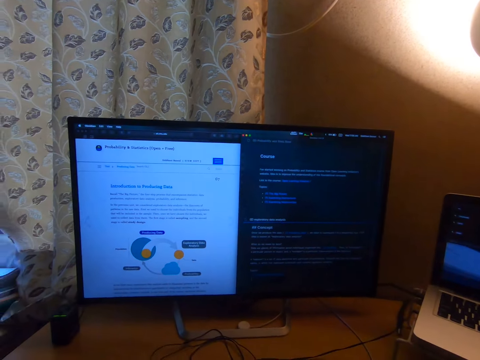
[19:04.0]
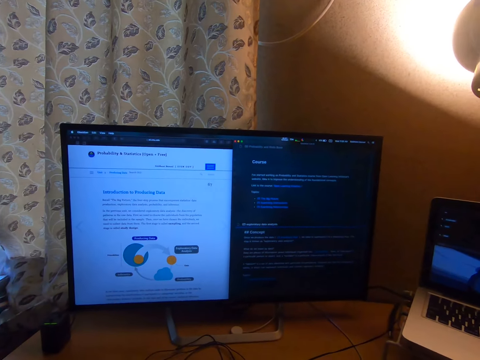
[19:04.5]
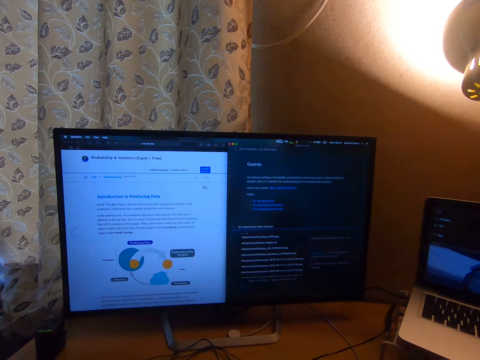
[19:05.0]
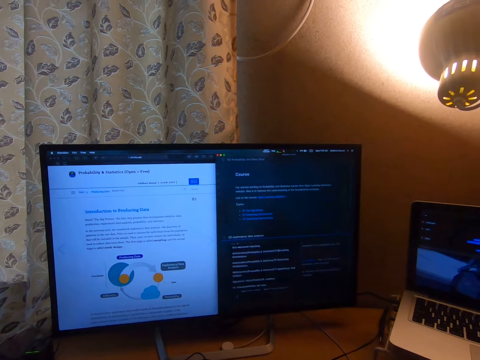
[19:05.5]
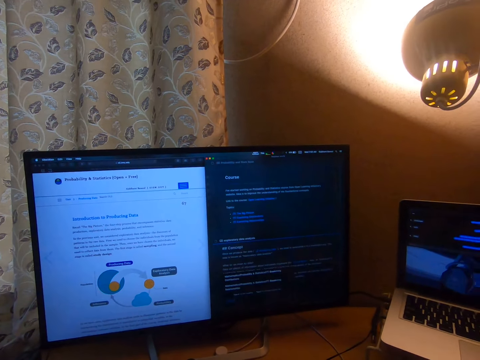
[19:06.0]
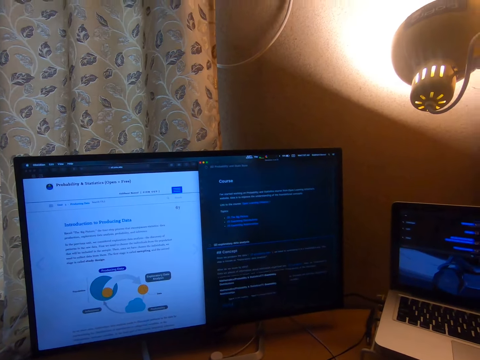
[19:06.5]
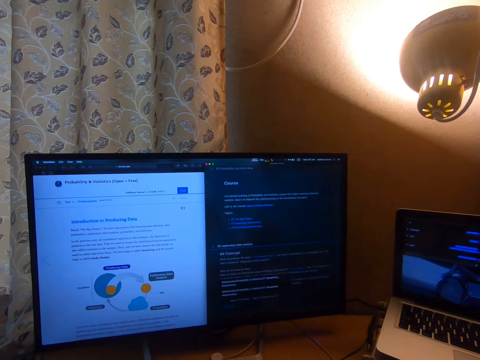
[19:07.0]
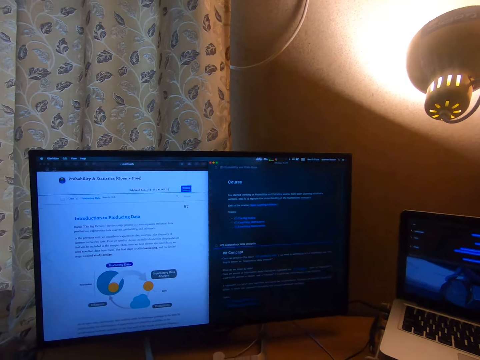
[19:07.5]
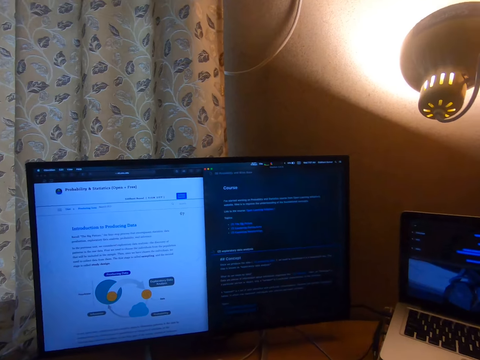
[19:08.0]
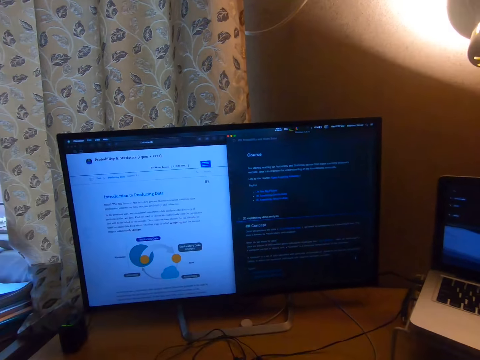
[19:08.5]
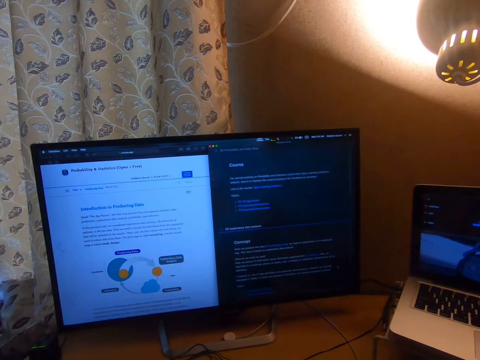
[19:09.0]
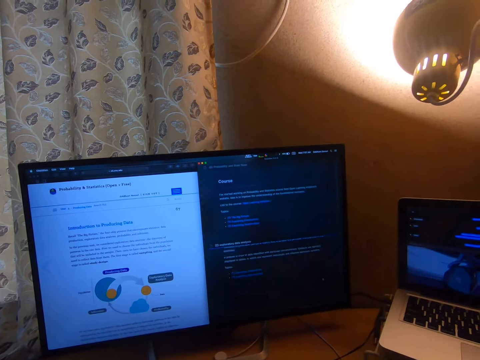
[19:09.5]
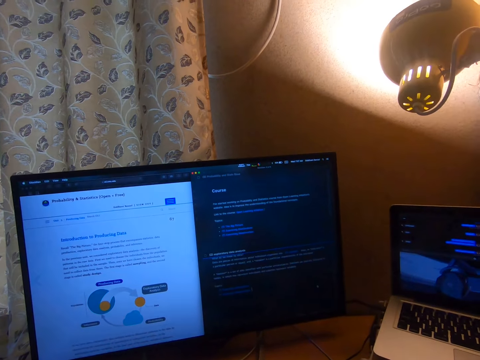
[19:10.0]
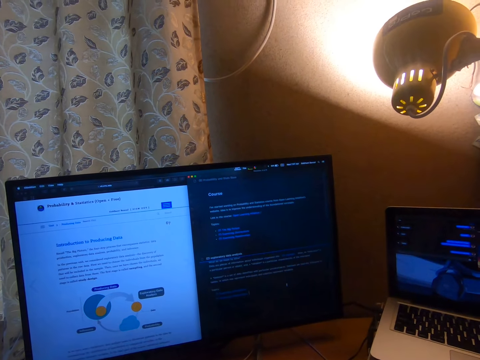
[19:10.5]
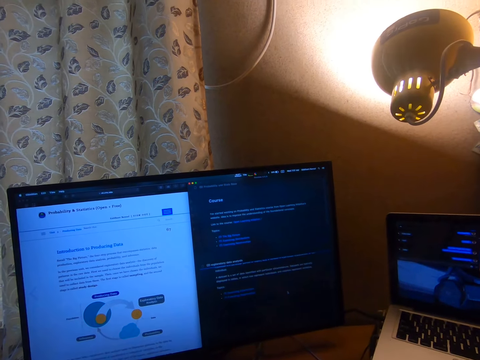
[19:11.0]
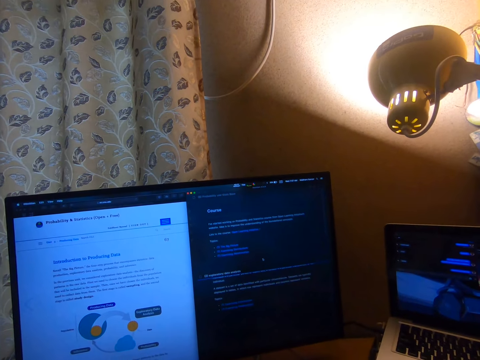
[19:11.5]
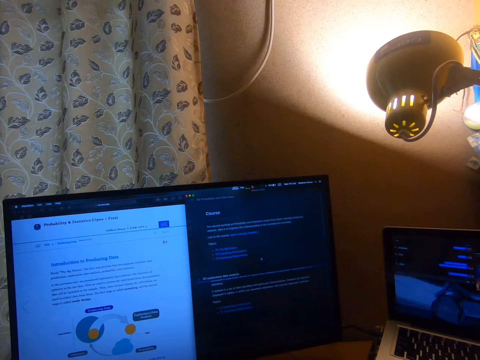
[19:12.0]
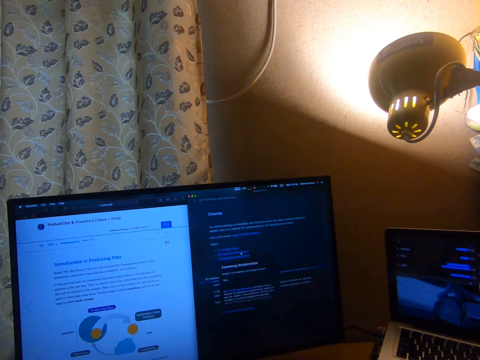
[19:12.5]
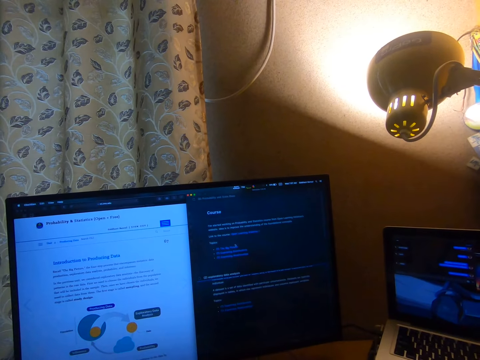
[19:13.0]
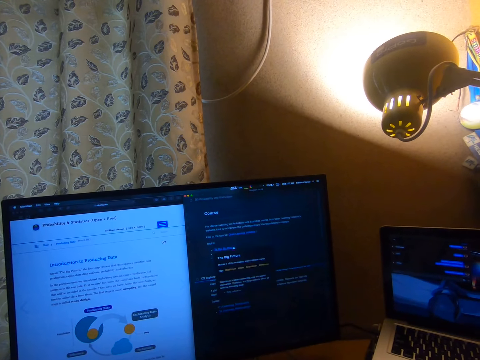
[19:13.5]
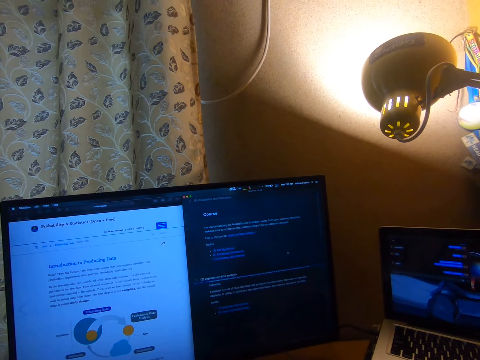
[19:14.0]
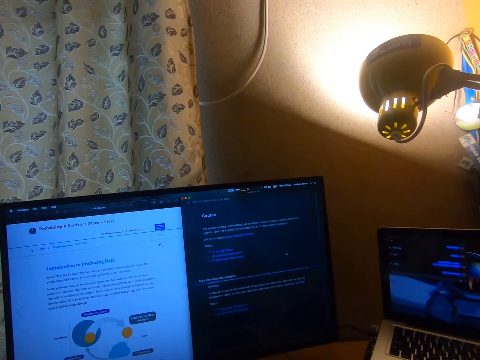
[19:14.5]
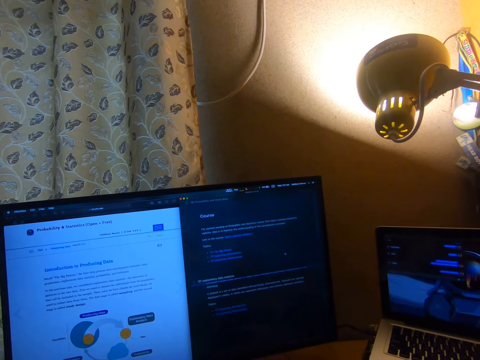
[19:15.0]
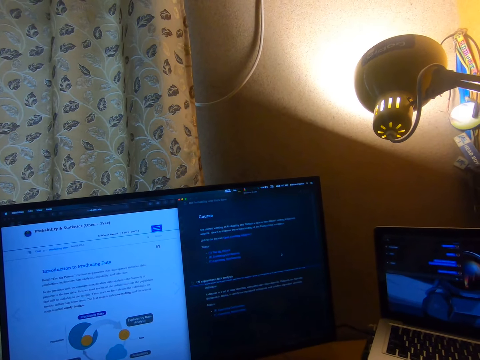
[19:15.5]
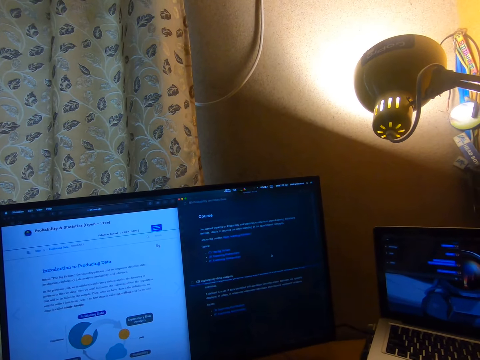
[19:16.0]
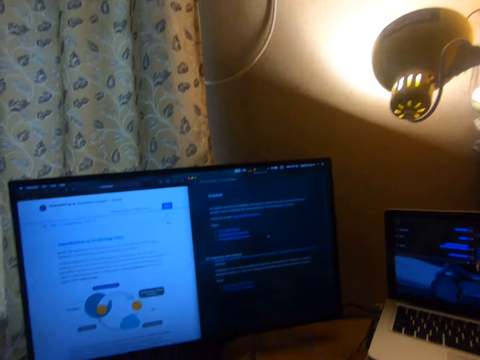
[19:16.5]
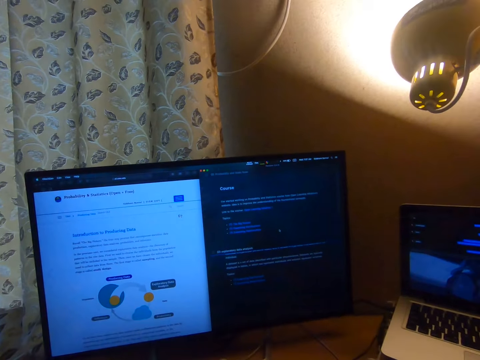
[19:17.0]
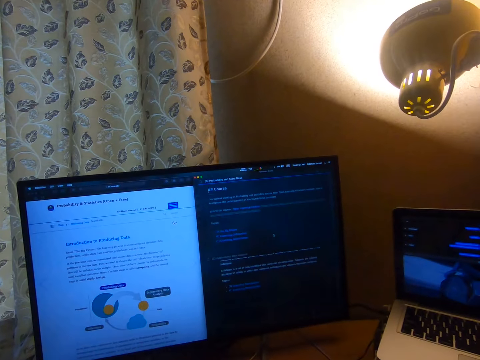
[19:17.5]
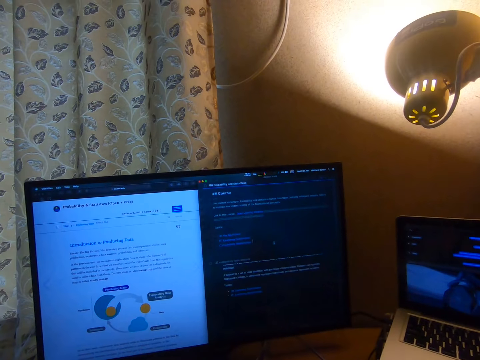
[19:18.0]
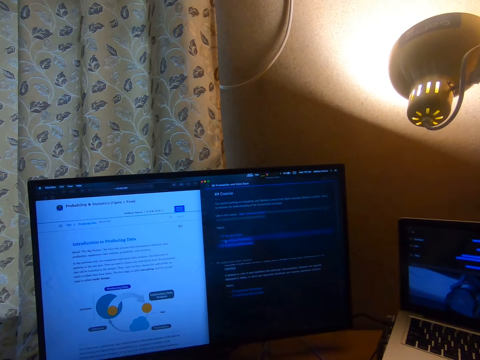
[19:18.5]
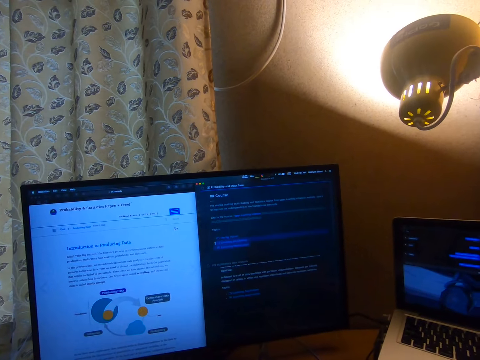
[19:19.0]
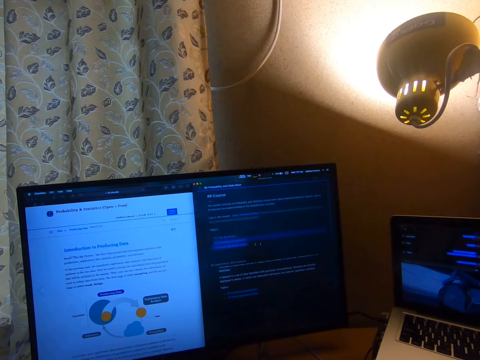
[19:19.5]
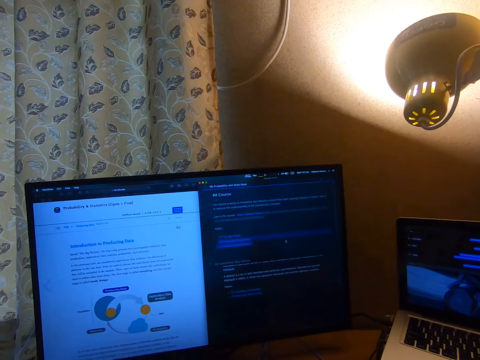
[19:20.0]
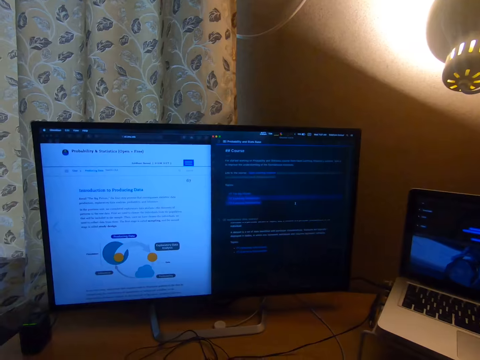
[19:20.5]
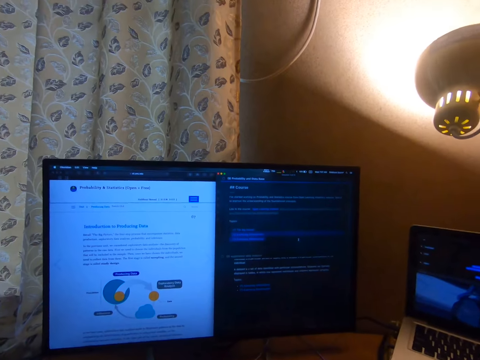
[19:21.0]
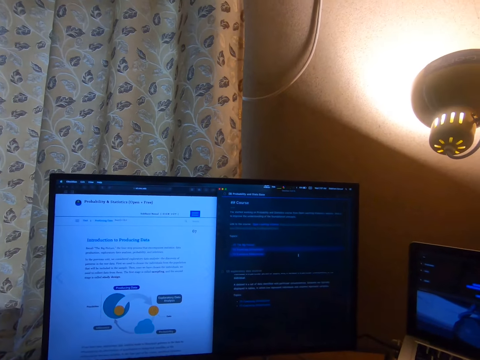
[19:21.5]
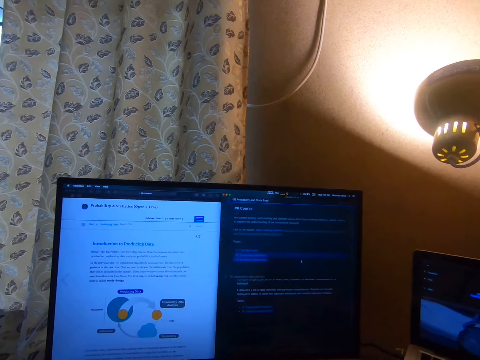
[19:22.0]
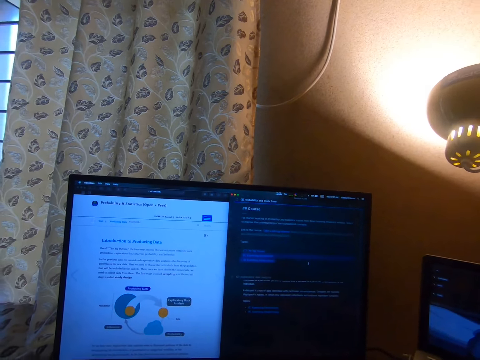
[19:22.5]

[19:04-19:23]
The camera wearer displays the writing on the desktop. They type on the computer keyboard. They scroll the mouse pad and click something. They move the cursor. They highlight the sentence.

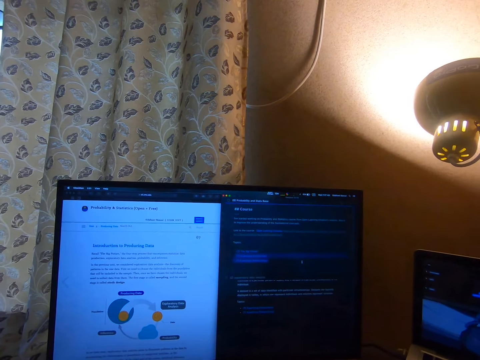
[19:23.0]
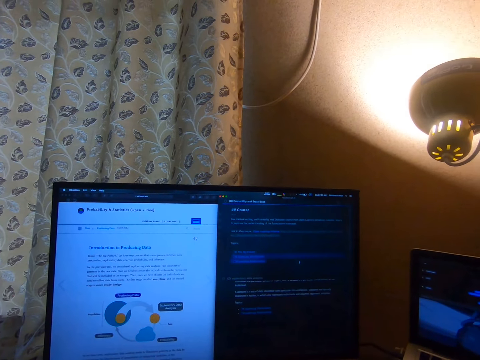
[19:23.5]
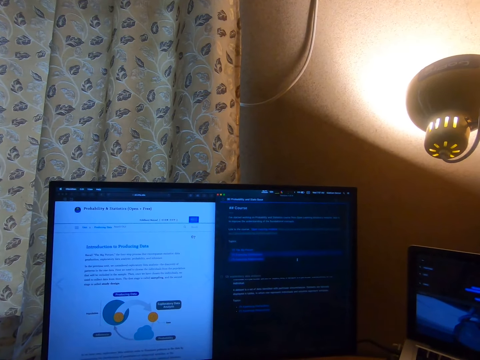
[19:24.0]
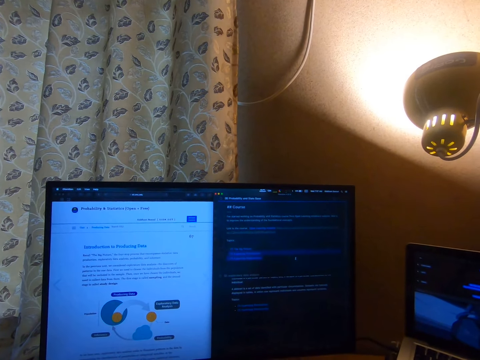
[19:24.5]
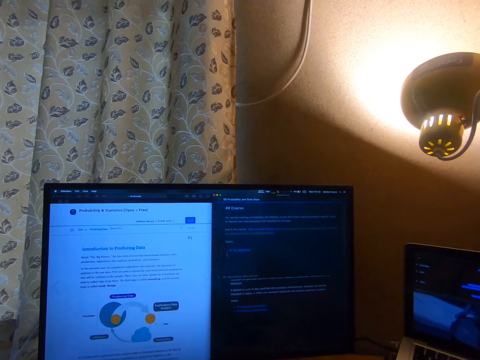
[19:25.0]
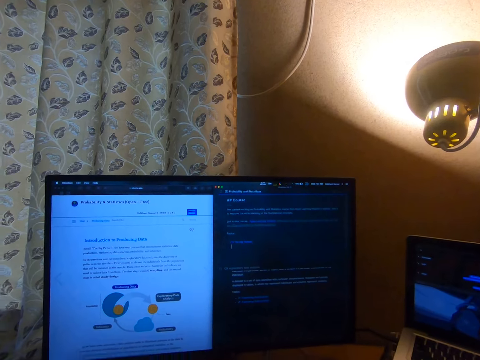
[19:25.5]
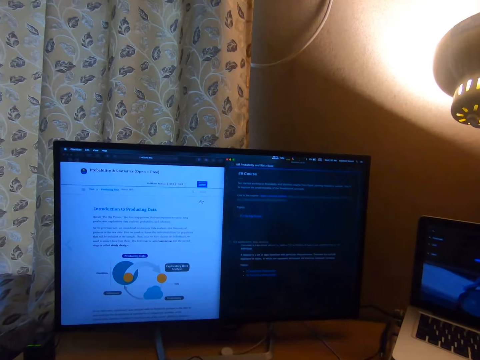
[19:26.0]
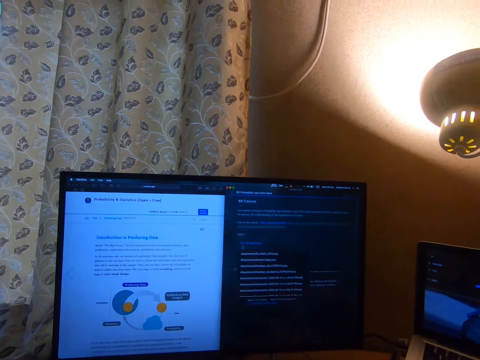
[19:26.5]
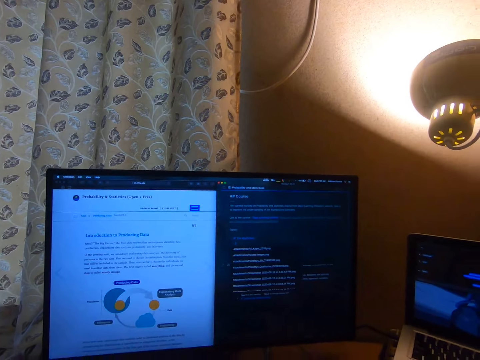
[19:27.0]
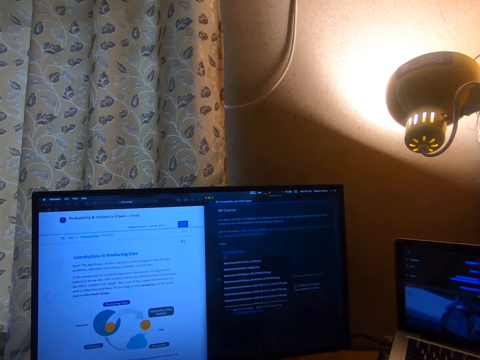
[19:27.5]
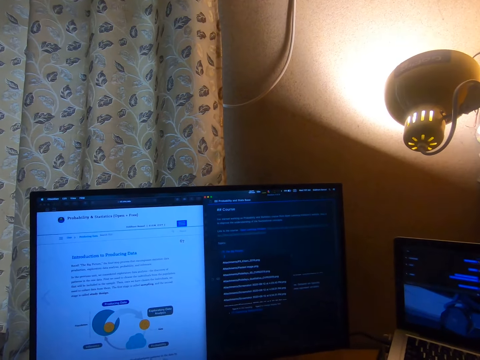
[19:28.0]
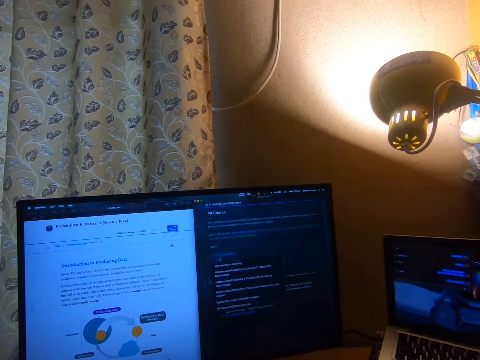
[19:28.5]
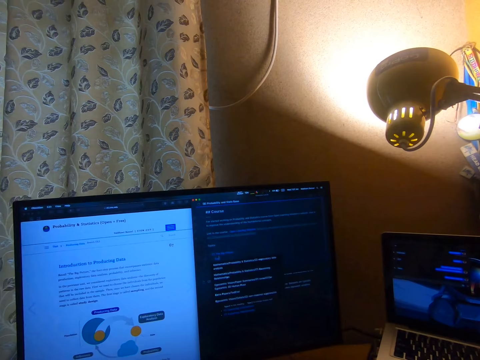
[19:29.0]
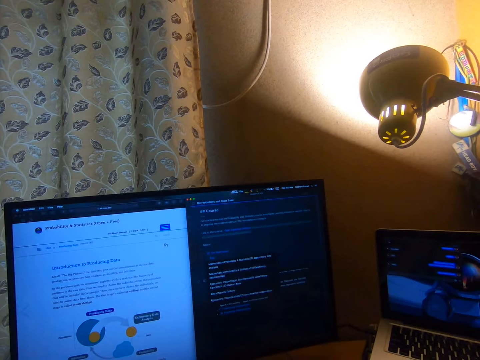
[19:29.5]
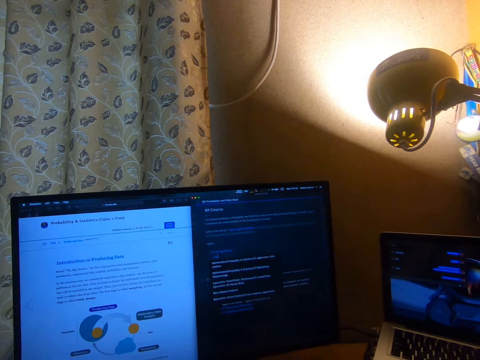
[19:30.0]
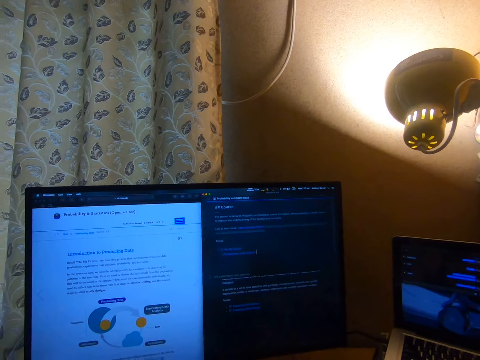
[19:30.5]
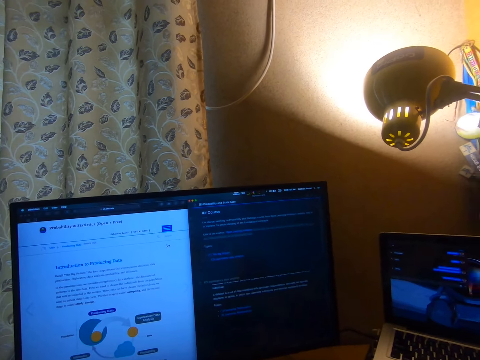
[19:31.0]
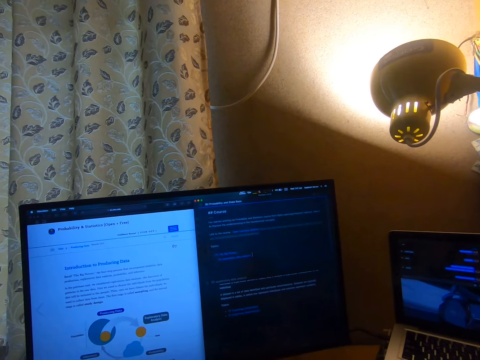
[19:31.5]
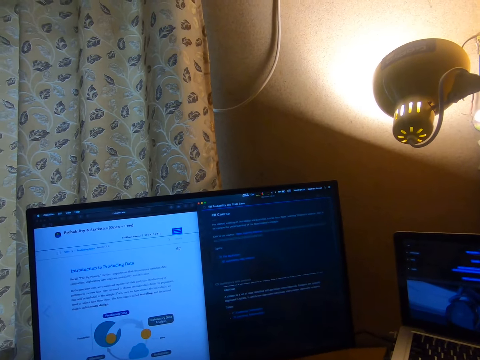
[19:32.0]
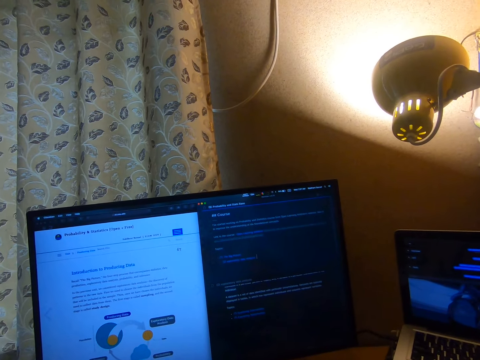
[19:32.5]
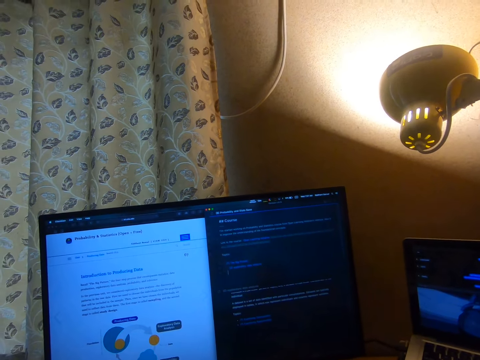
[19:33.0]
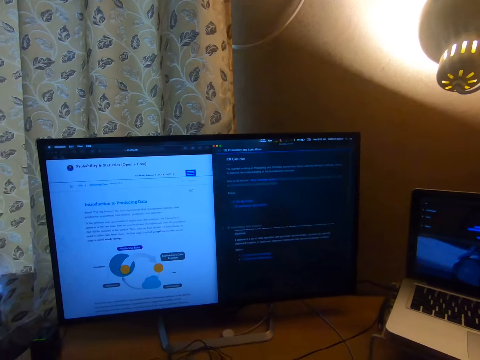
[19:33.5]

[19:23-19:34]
The camera wearer moves the cursor. They click something. They display the writing on the desktop.
